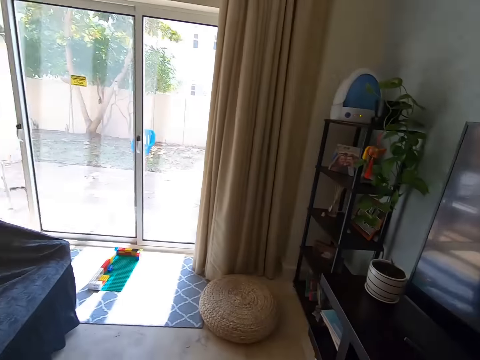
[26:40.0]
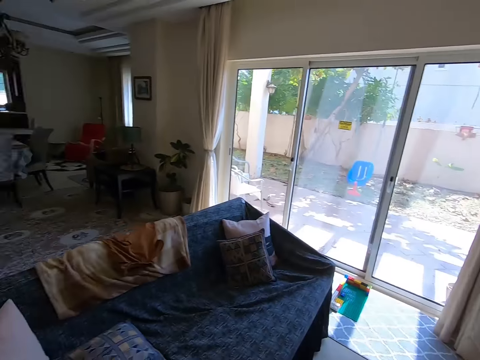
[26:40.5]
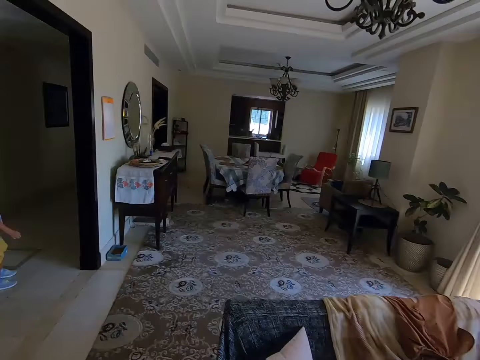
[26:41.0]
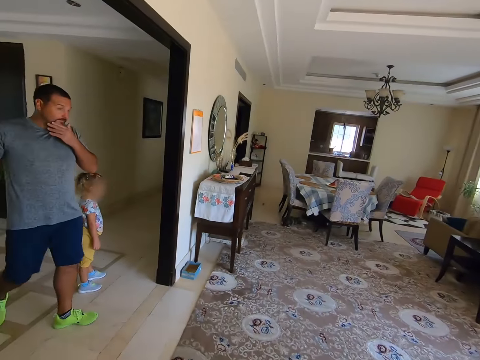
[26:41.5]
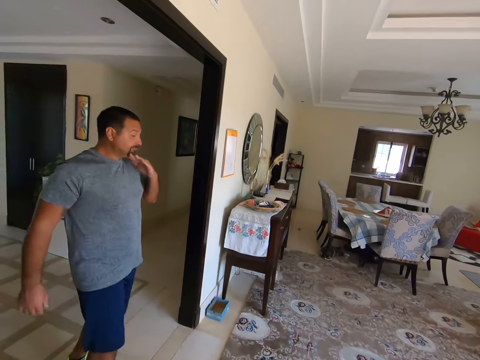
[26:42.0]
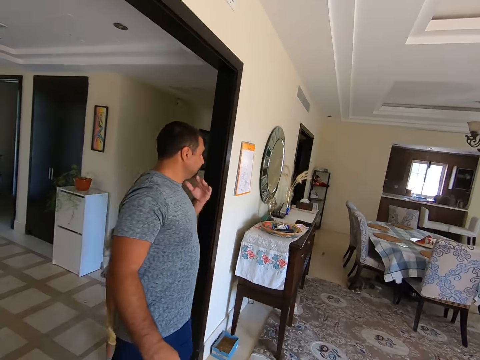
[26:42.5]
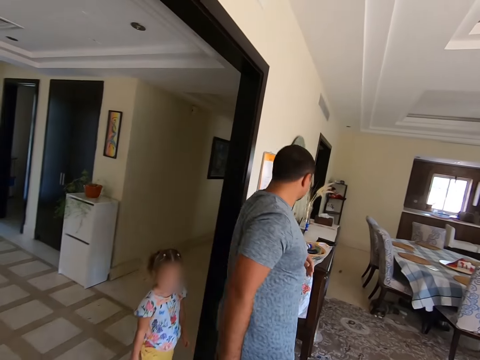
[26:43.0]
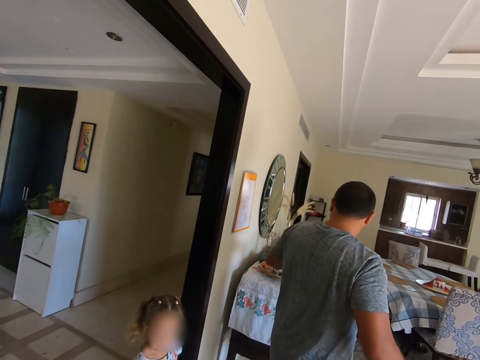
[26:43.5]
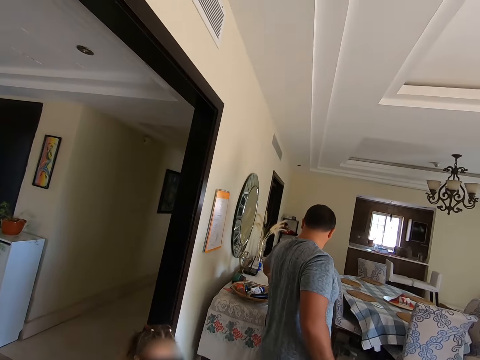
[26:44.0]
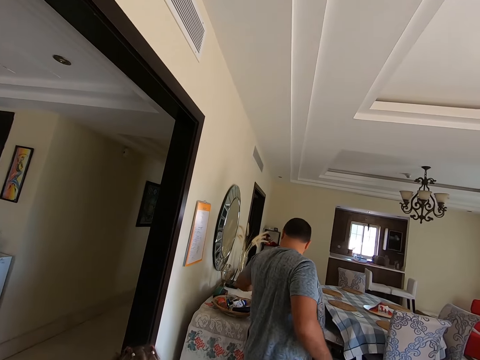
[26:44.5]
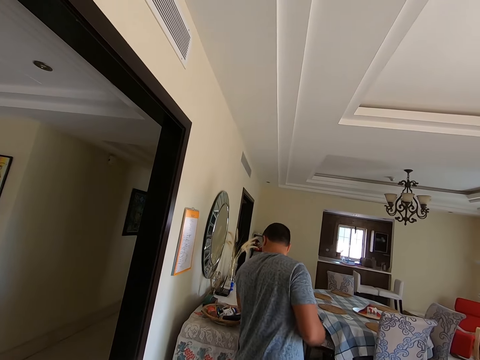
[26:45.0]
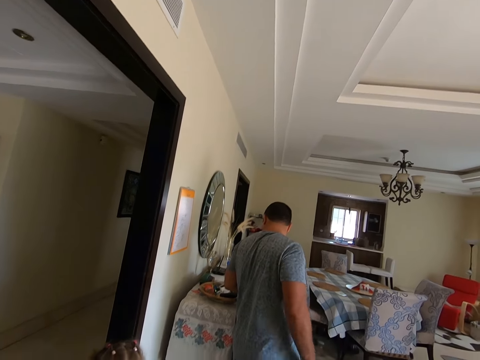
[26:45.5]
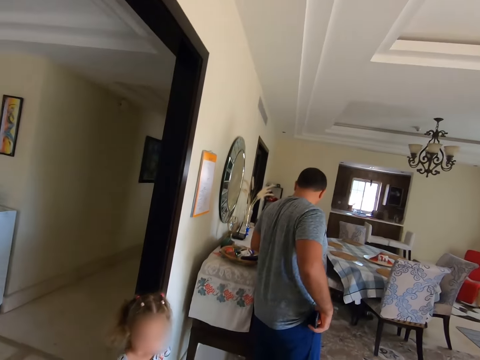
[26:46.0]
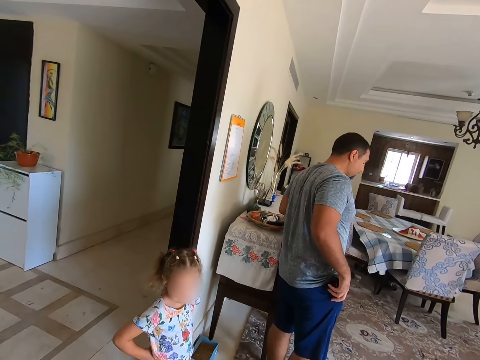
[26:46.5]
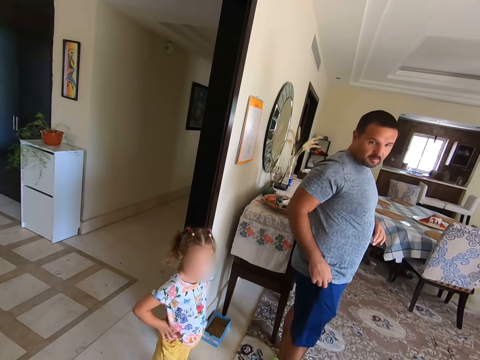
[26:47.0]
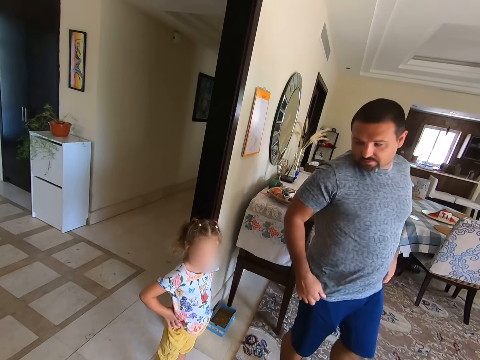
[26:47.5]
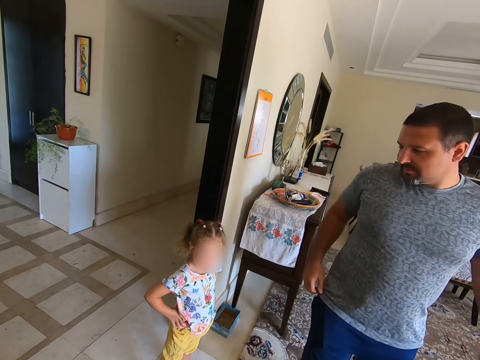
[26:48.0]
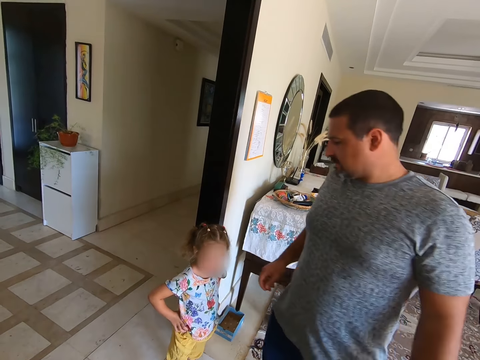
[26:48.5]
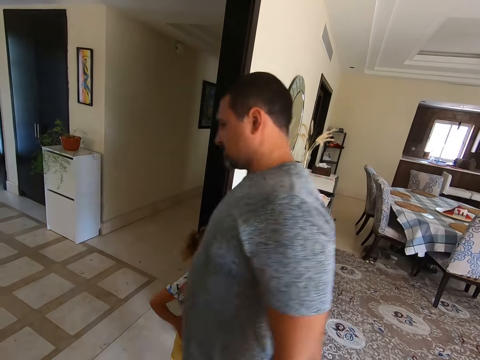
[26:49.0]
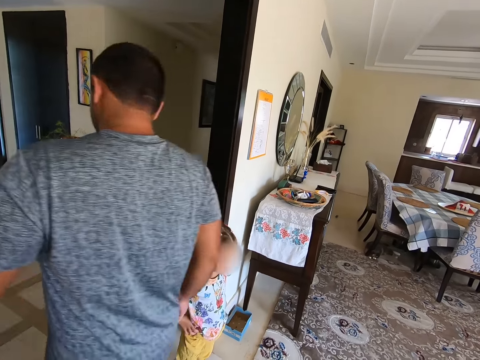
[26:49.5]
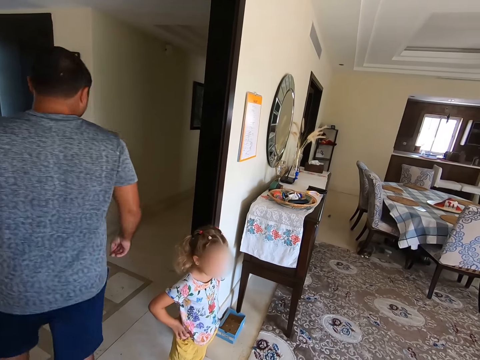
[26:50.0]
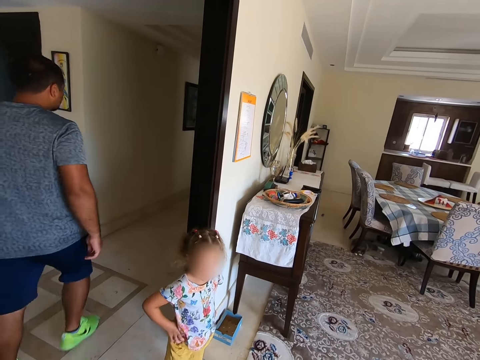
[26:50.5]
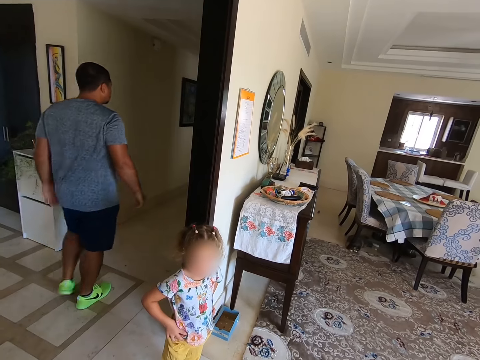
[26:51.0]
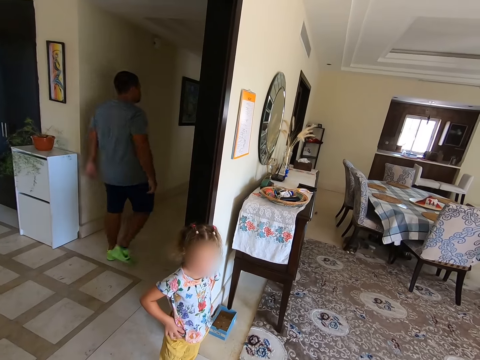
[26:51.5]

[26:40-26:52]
The camera wearer looks around the house. They look at a man. The man walks around, picks something from the table and puts something in the pocket. The man walks around the house.

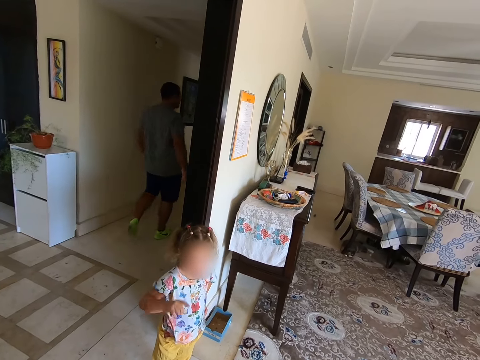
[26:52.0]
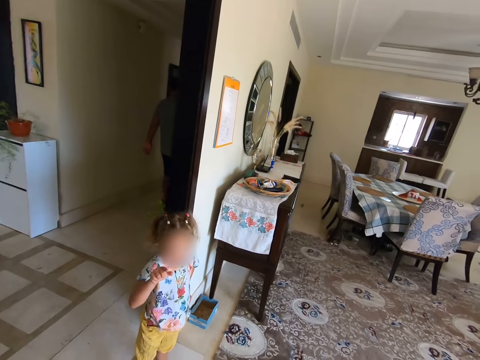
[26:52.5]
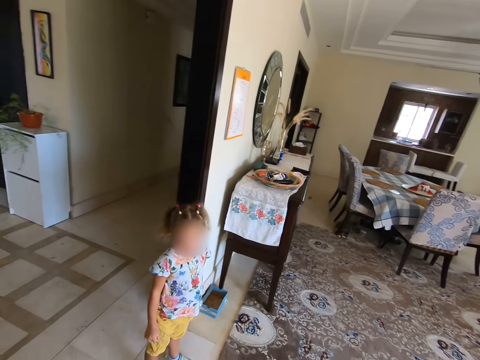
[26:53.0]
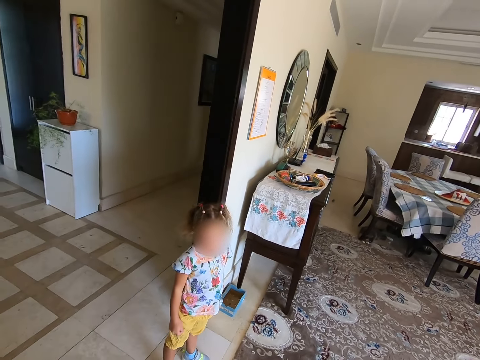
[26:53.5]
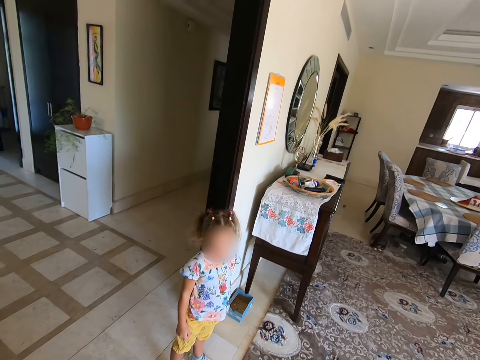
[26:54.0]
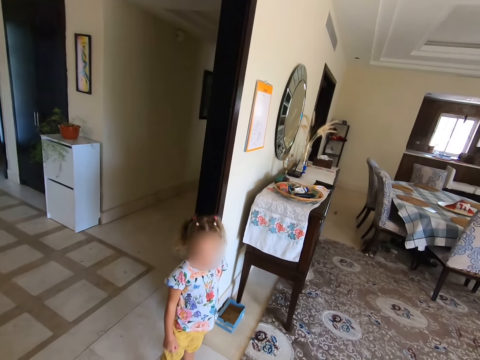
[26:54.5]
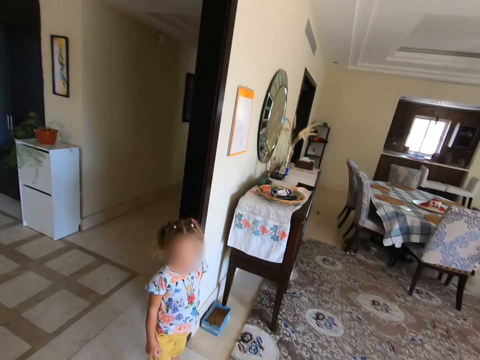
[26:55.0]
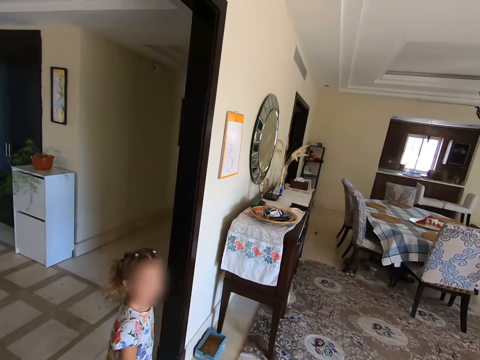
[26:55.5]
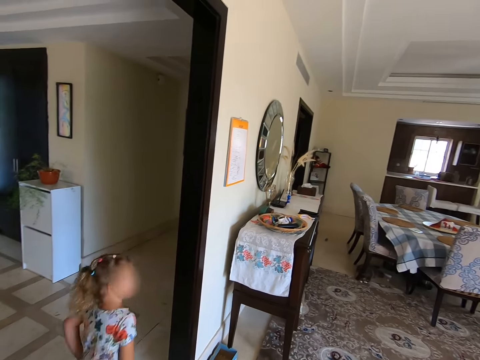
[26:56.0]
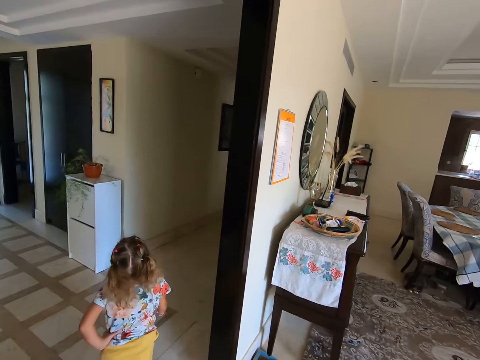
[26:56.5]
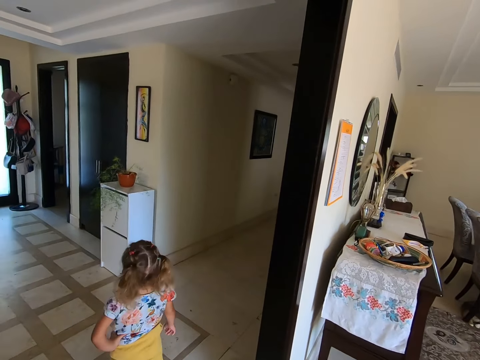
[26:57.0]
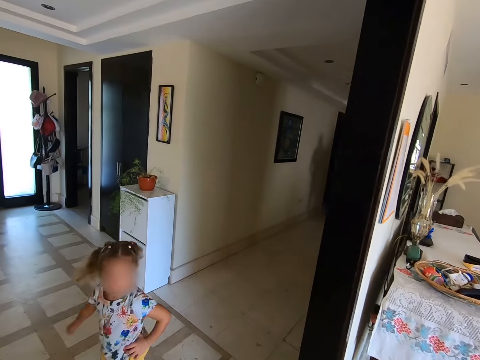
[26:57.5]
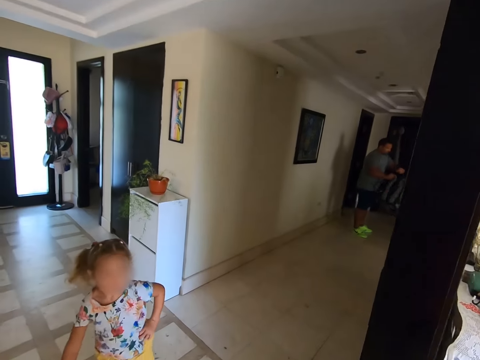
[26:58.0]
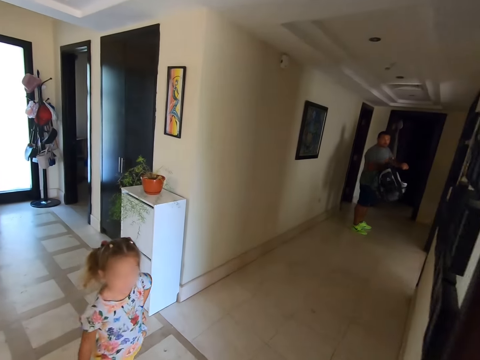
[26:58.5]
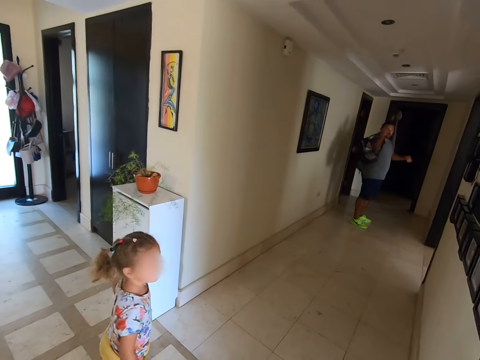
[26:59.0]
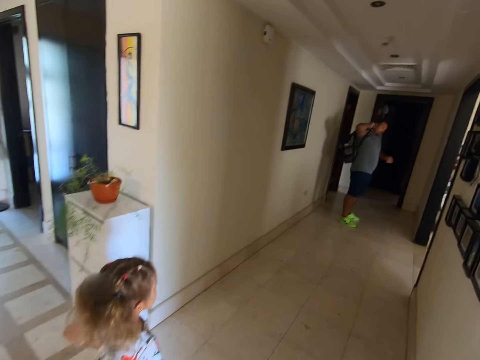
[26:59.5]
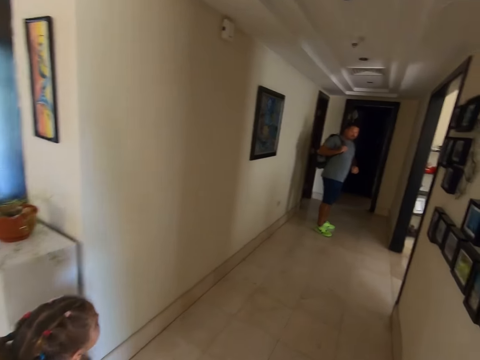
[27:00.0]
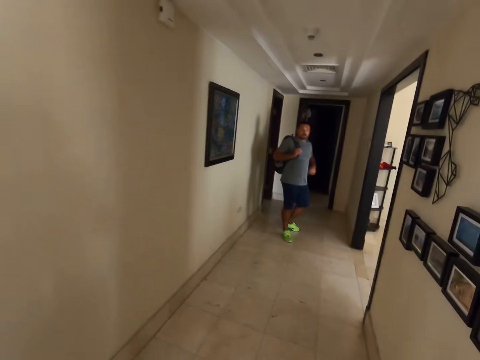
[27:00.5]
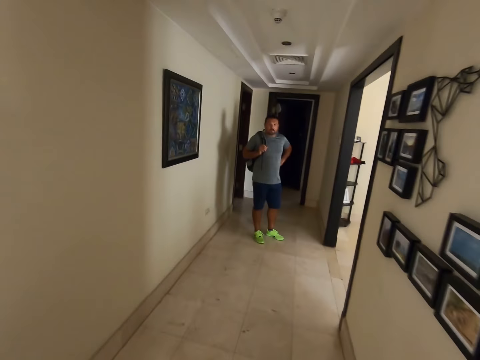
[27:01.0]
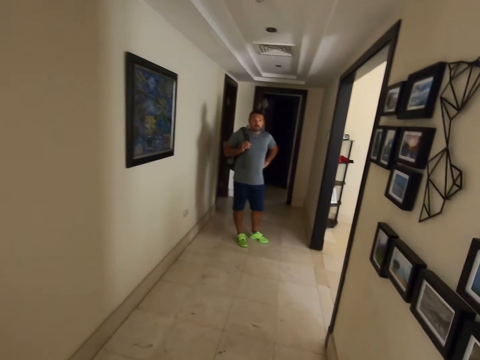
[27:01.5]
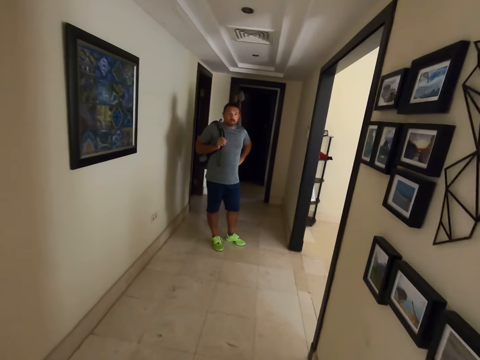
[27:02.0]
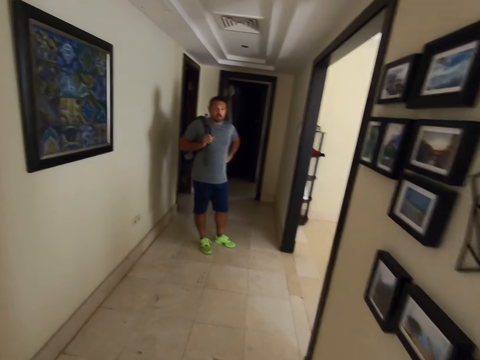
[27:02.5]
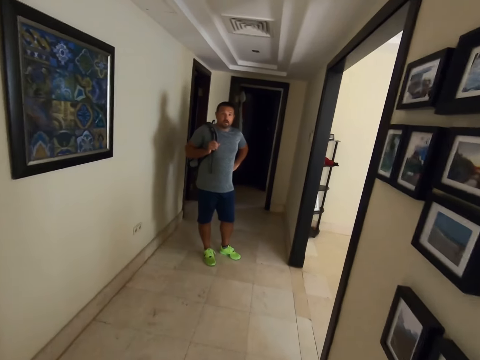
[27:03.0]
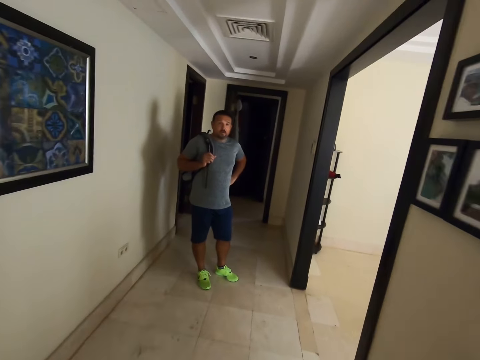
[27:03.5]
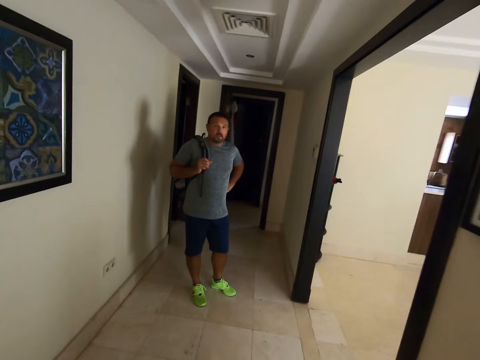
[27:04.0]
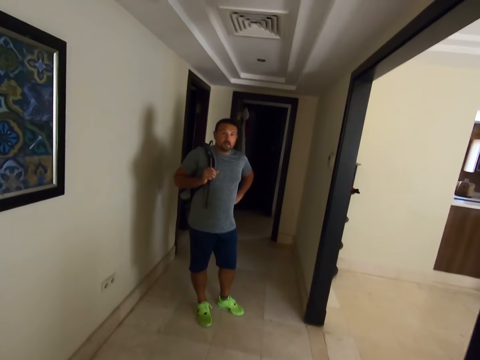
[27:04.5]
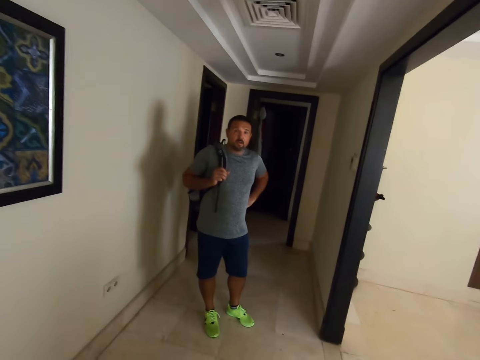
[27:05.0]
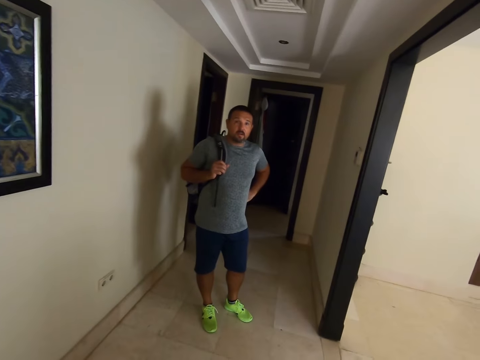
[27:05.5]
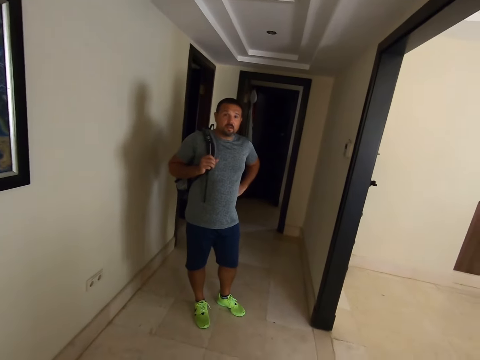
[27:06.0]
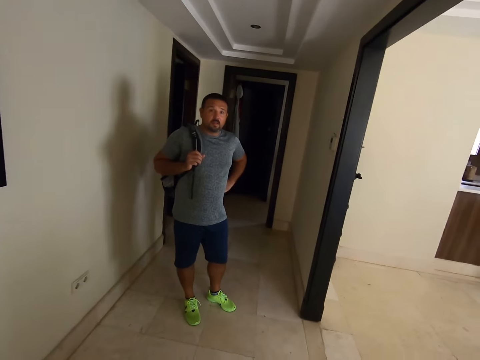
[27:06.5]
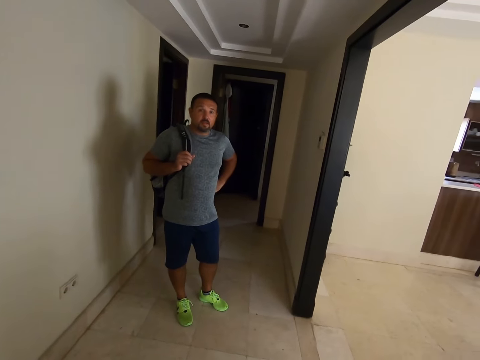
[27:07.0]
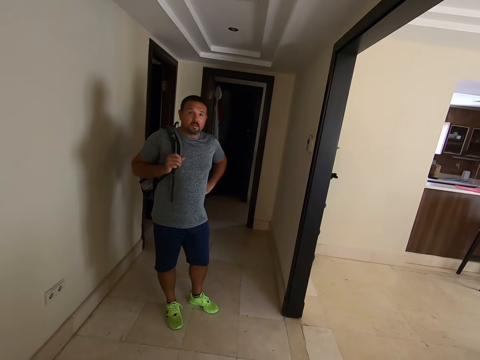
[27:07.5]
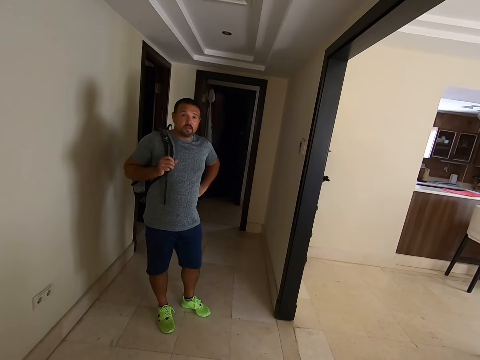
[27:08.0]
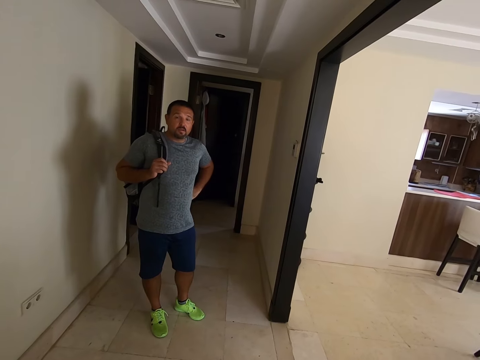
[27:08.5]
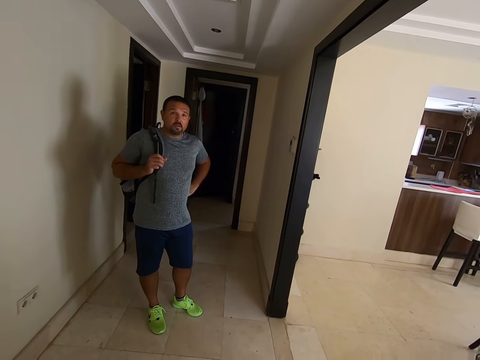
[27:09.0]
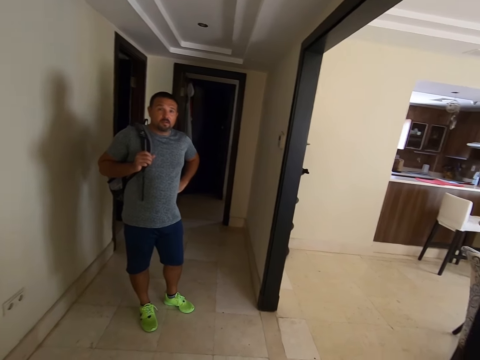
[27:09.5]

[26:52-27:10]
The camera wearer looks at a woman. A person walks around. The camera wearer walks around the house. A man carries the bag. The man wears the bag. The camera wearer walks around the house. They speak through the phone and converse with the man.
